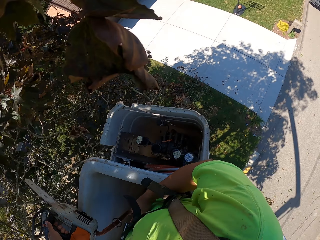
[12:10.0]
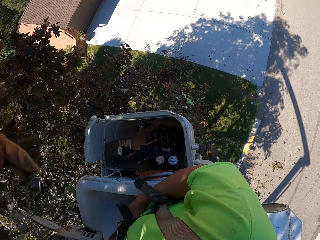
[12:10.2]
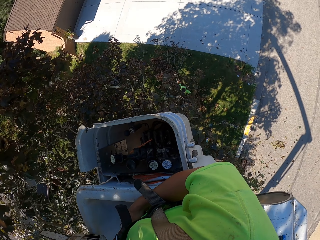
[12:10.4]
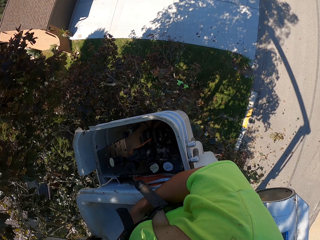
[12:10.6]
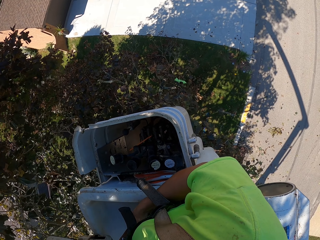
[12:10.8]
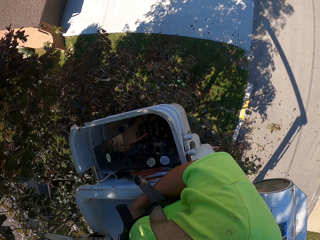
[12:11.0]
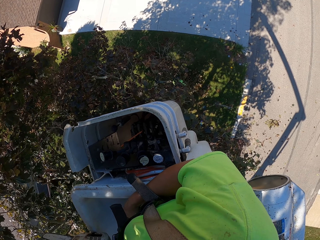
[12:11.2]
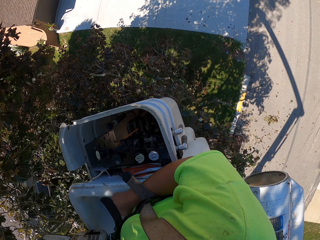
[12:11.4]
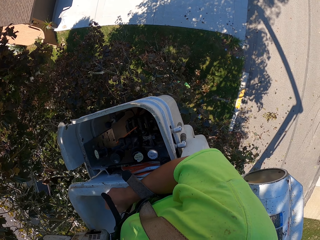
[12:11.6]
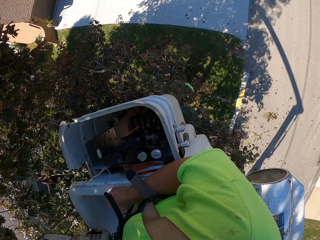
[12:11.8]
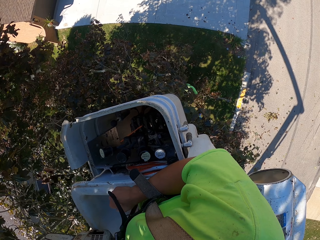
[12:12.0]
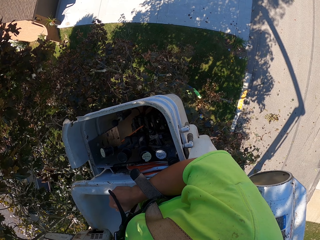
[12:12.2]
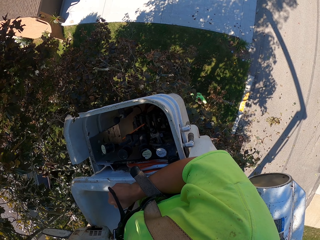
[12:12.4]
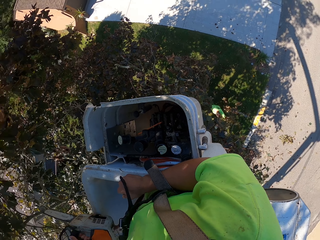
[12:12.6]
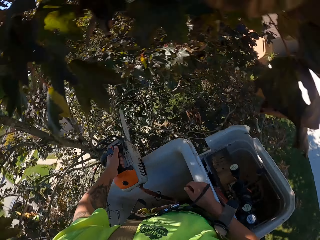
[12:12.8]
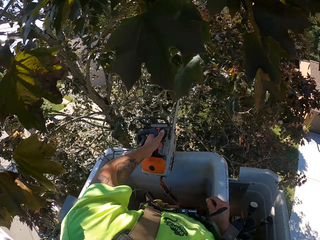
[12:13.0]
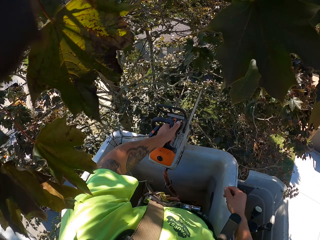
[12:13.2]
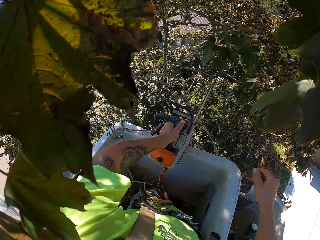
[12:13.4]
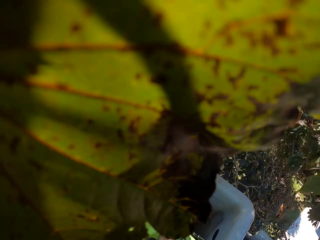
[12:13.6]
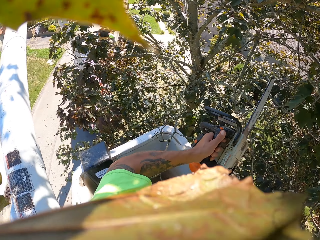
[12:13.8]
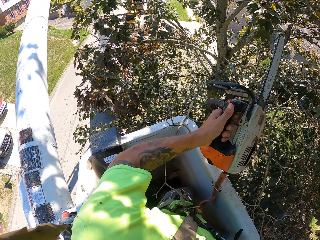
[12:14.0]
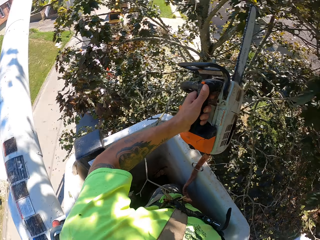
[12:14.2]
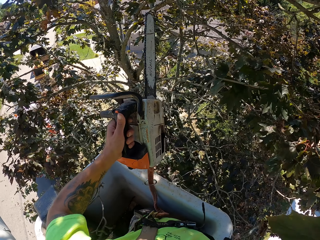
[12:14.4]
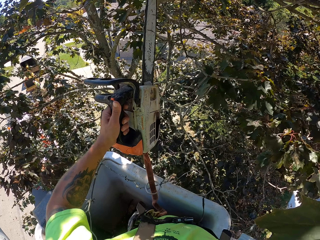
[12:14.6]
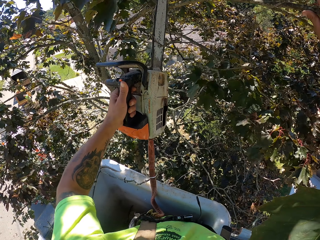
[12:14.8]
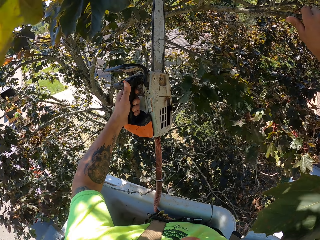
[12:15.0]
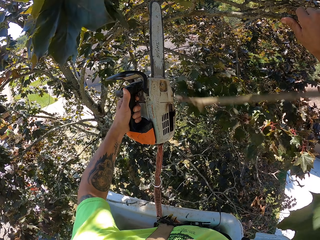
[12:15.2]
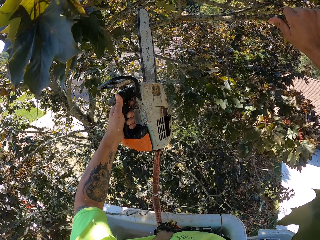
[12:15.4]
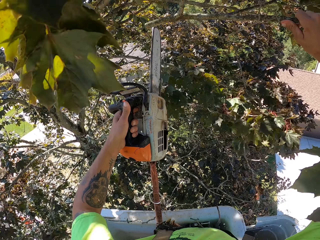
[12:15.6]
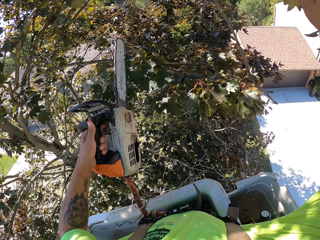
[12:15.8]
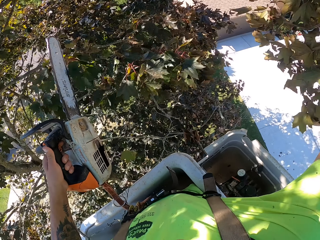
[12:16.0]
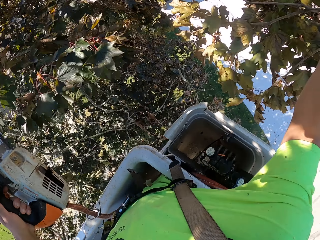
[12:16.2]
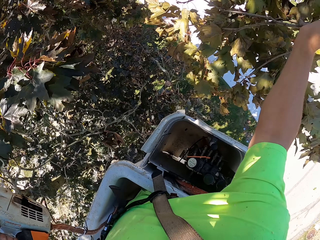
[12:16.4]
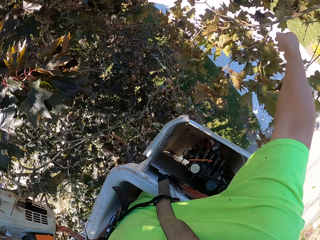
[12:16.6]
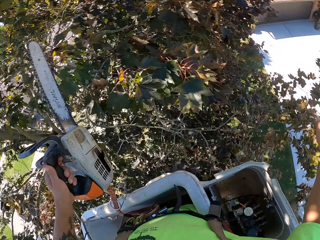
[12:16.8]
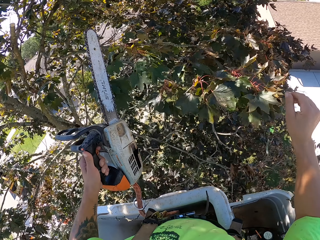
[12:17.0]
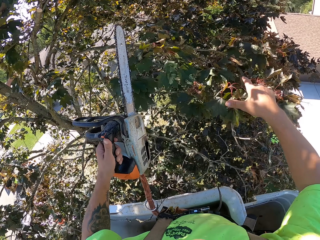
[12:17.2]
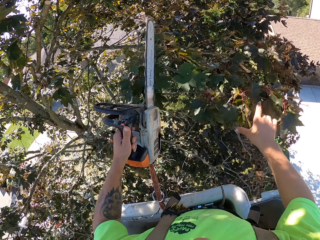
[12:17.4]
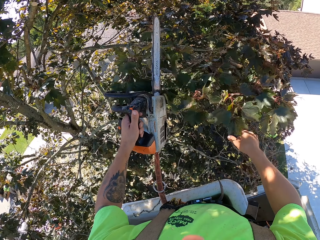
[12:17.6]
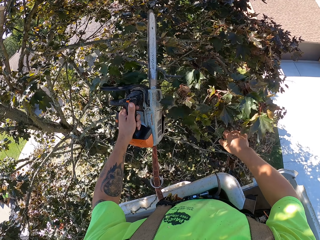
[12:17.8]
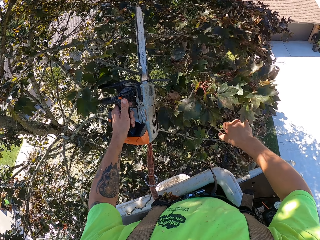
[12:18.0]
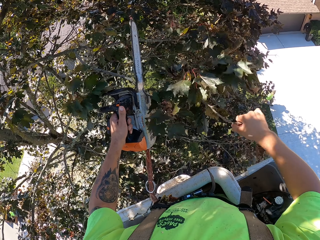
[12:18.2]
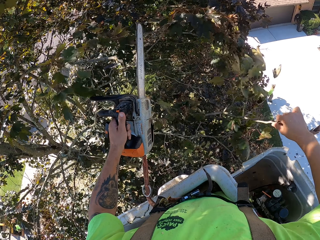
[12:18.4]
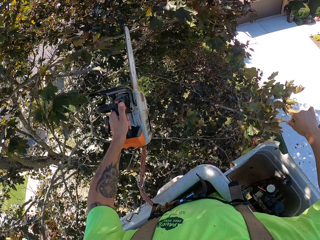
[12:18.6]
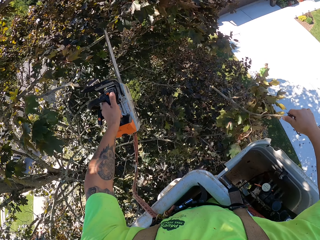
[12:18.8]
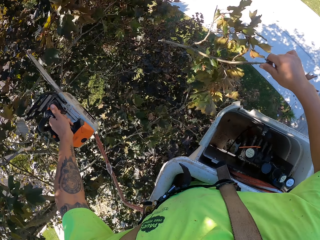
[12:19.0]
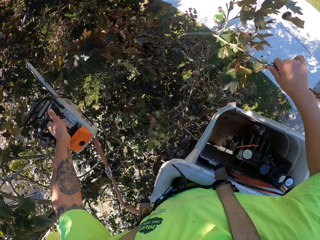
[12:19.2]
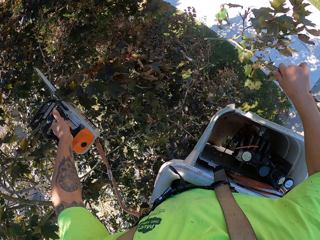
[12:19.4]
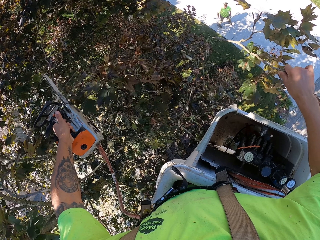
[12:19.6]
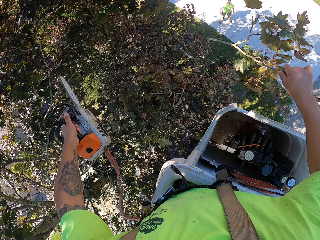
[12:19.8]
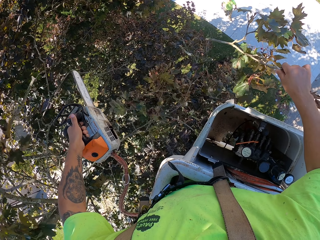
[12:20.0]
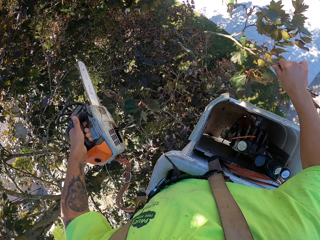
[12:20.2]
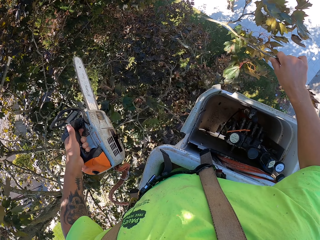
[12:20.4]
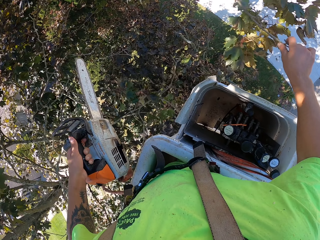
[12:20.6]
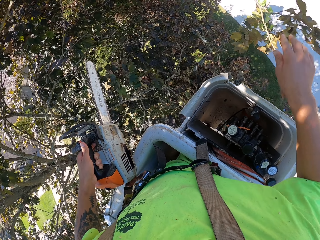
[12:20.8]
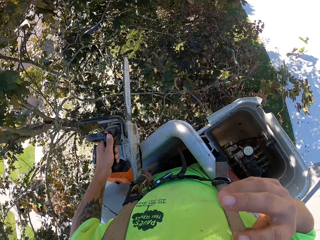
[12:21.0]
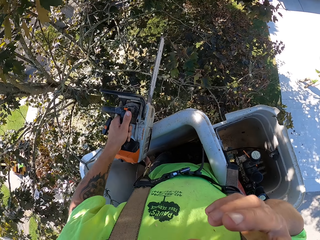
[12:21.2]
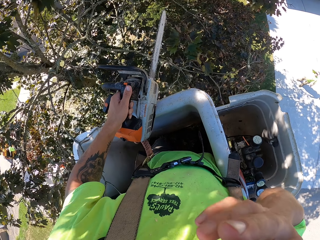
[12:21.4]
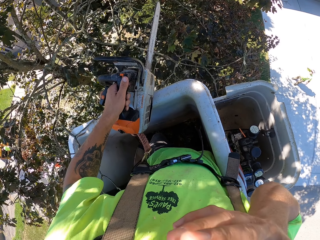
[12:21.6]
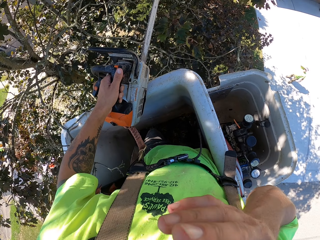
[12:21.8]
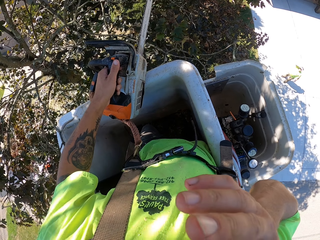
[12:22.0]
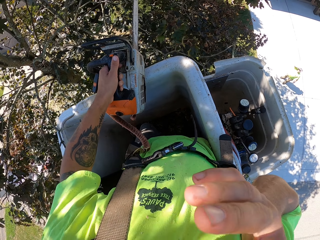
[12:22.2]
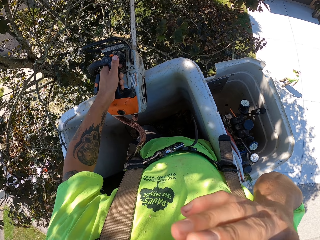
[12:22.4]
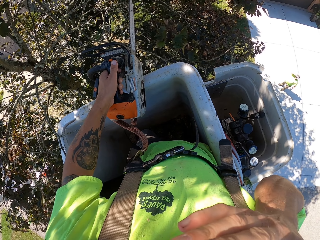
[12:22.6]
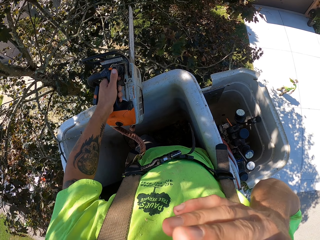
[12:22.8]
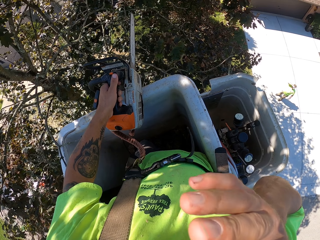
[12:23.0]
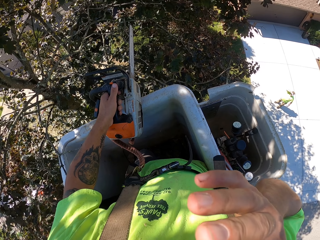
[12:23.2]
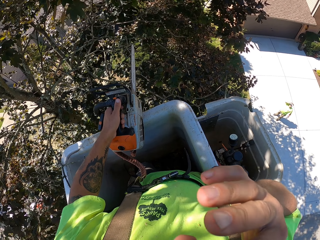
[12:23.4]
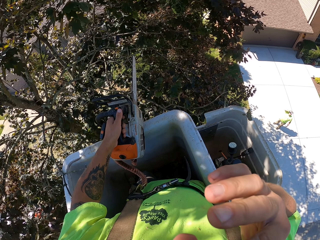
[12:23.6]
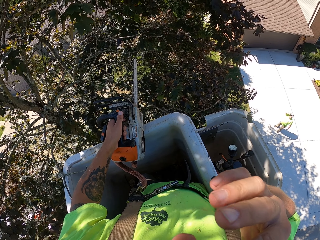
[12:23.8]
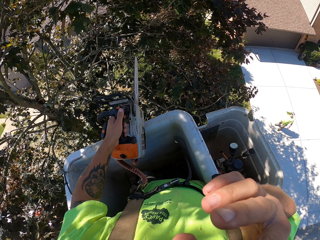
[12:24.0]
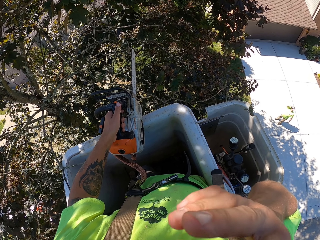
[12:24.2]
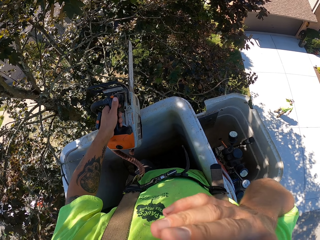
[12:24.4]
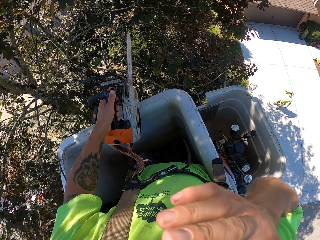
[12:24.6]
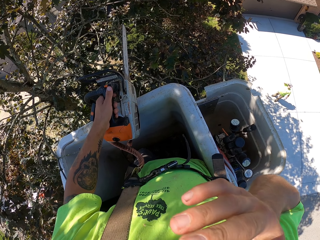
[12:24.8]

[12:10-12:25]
The camera wearer looks to the side of the crane. He holds a branch with his right hand. He cuts the branch with the chainsaw in his left hand. He throws the branch on the ground with his right hand. He holds the branch with his right hand. He cuts the branch with the chainsaw in his left hand. He cuts the branch with the chainsaw in his left hand again. He throws the branch on the ground with his right hand. He places the chainsaw on the boom lift with his left hand.

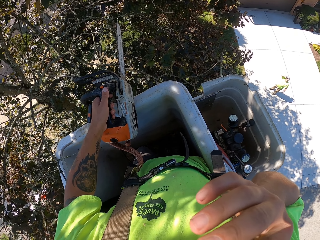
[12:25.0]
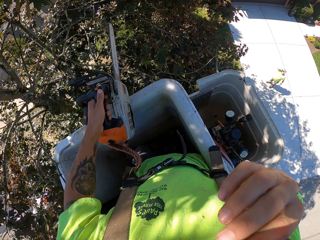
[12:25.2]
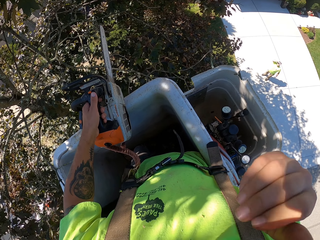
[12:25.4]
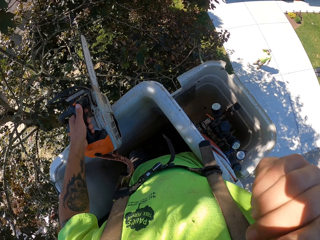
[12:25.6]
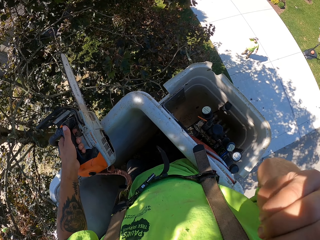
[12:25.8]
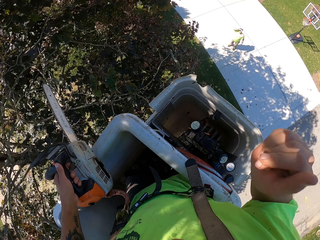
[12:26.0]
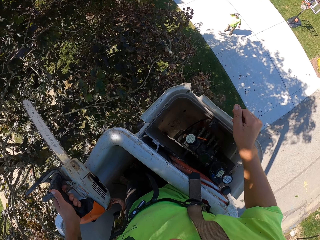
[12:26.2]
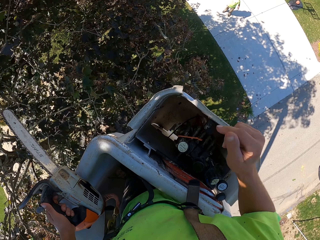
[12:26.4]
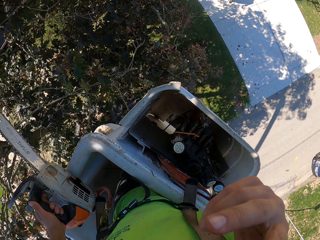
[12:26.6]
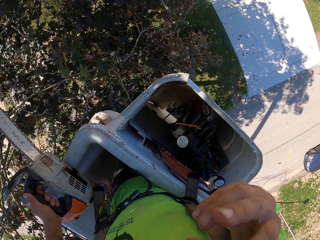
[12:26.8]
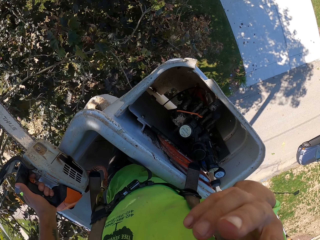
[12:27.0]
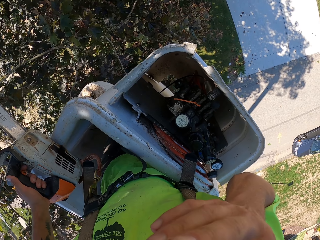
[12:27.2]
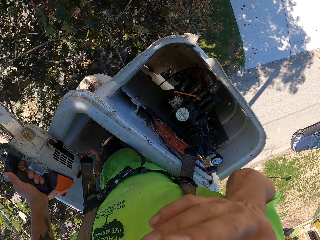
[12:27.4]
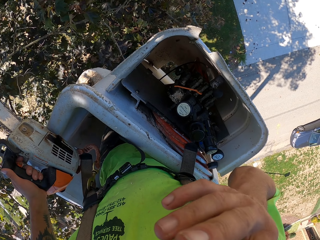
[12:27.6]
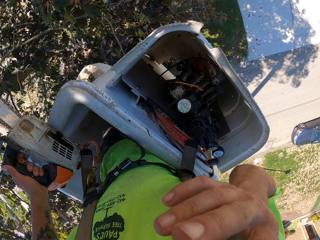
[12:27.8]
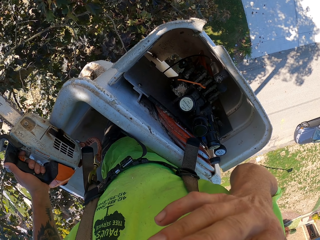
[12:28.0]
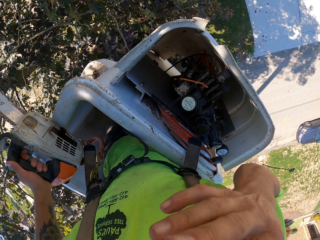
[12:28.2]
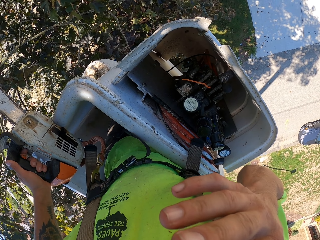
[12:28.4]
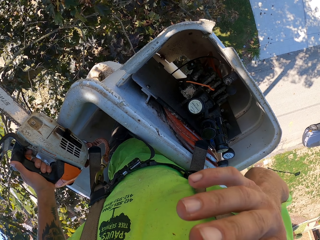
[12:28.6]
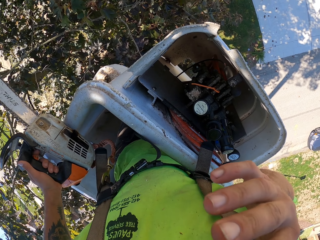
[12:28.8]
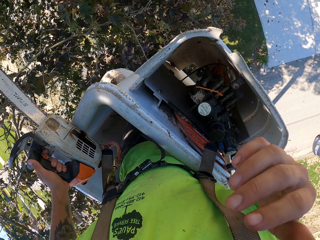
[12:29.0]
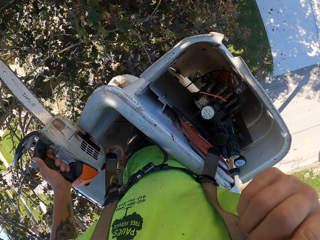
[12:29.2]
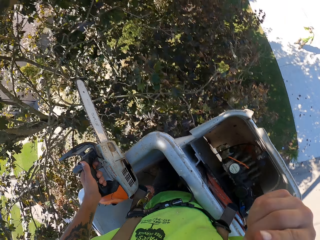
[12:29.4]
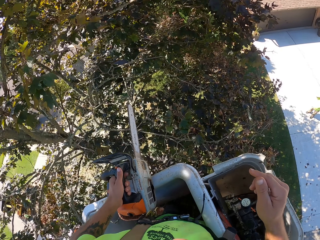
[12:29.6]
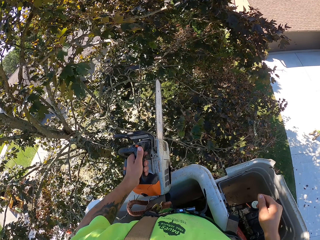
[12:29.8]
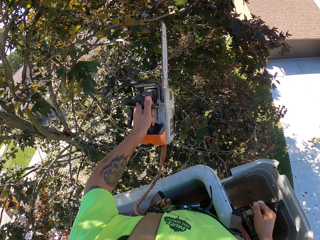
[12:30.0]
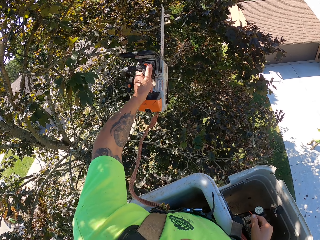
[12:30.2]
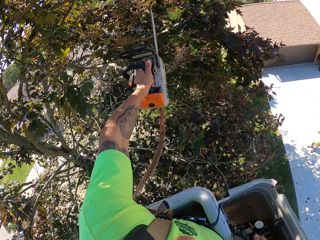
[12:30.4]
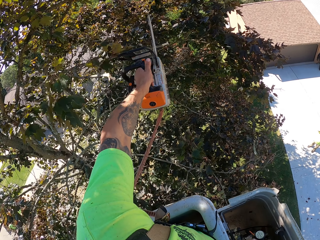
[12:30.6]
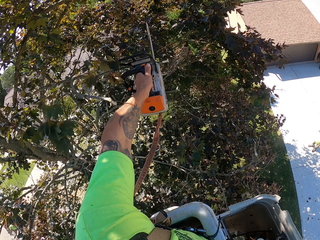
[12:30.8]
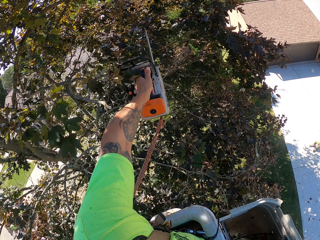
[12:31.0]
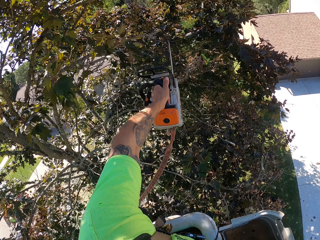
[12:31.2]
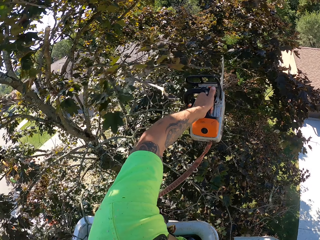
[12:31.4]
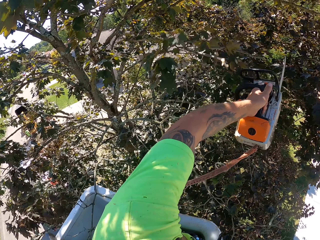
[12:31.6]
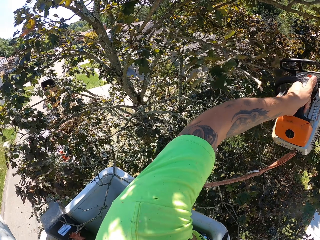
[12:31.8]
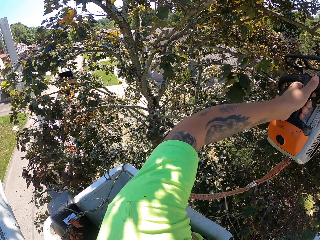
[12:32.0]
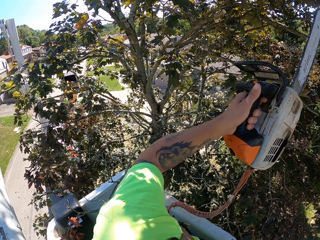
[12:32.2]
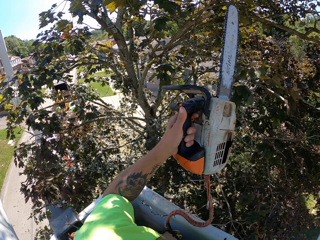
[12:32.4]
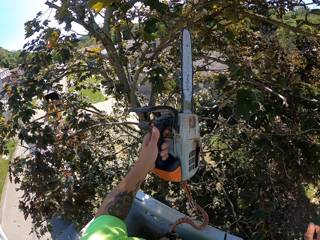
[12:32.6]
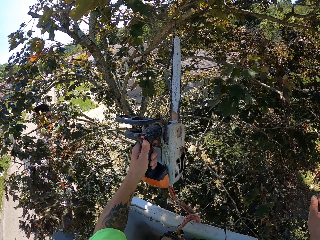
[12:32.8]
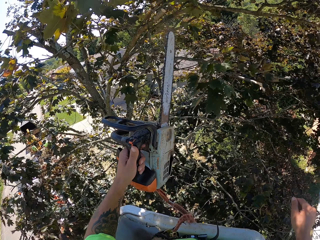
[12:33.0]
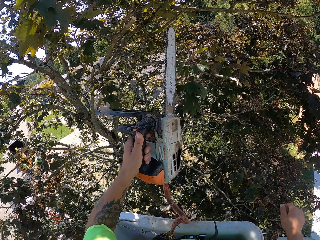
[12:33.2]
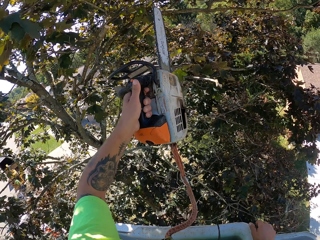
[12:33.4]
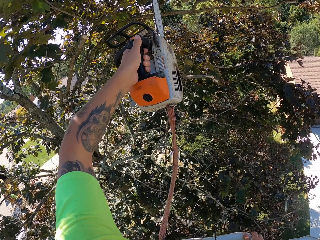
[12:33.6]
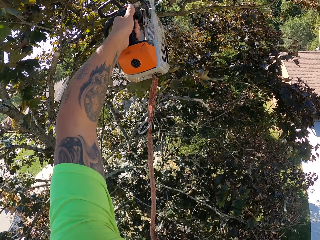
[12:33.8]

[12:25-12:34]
The camera wearer touches his mouth with his right hand. He cuts a branch with the chainsaw in his left hand. He moves up the machine.
